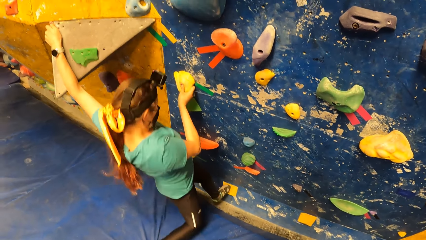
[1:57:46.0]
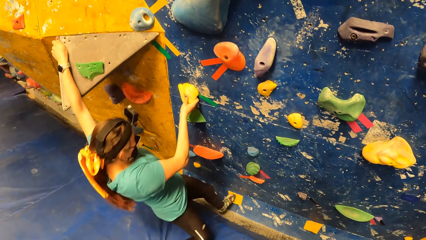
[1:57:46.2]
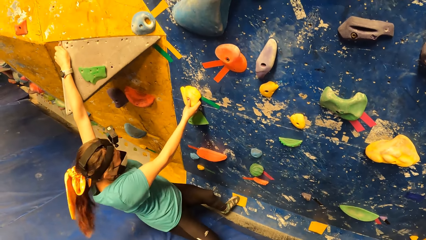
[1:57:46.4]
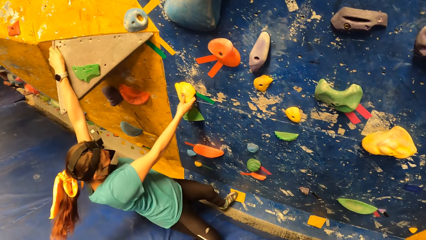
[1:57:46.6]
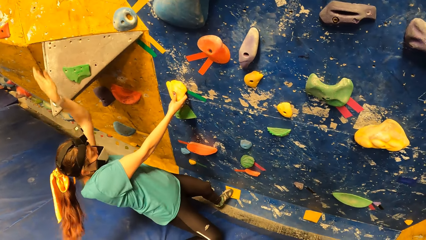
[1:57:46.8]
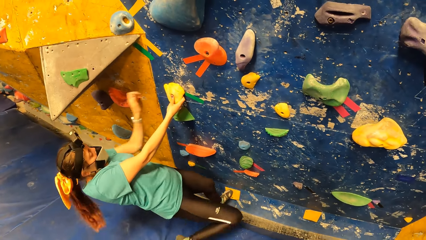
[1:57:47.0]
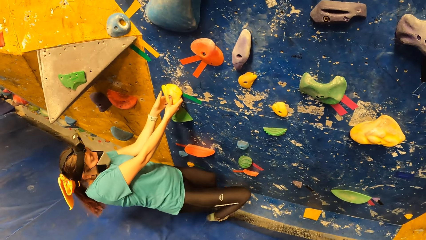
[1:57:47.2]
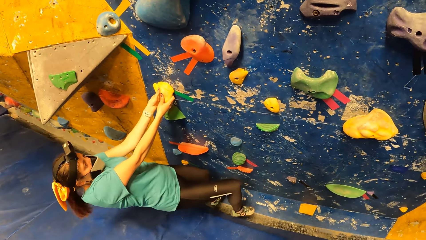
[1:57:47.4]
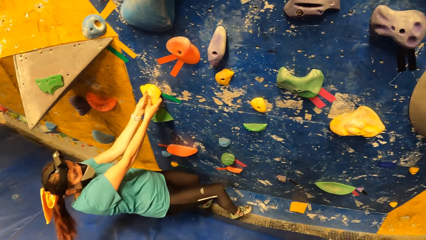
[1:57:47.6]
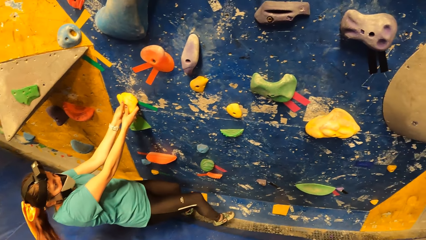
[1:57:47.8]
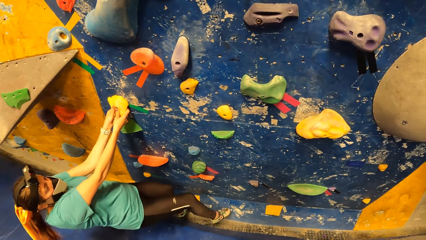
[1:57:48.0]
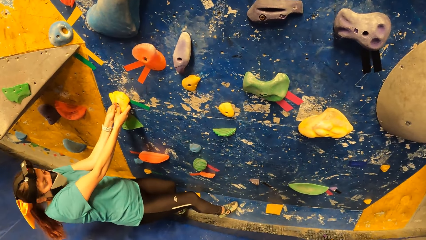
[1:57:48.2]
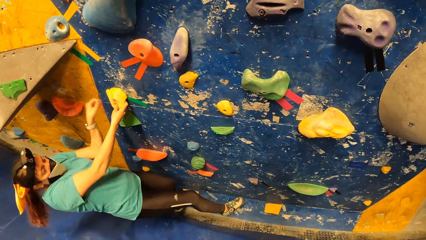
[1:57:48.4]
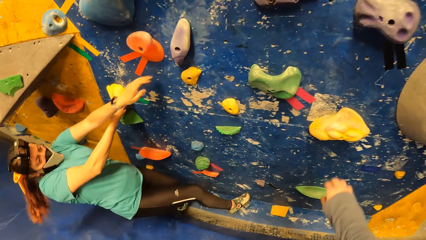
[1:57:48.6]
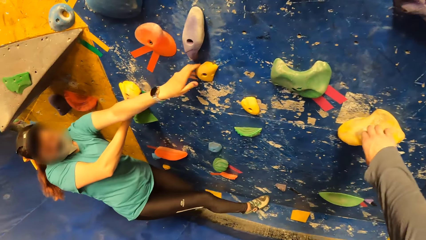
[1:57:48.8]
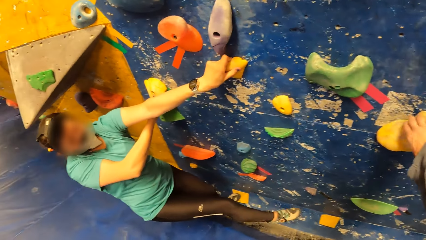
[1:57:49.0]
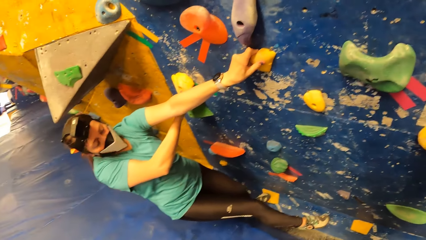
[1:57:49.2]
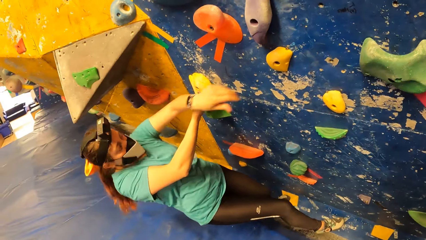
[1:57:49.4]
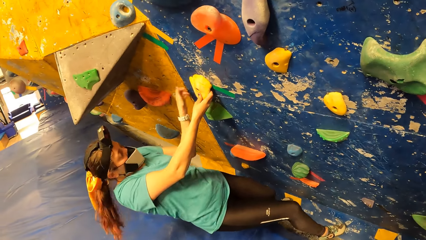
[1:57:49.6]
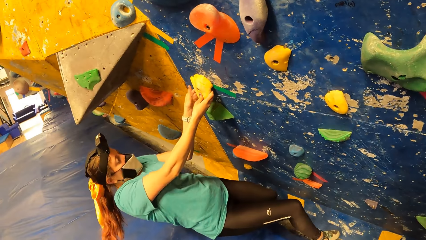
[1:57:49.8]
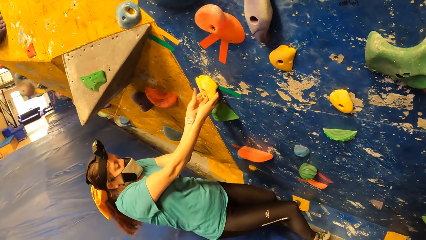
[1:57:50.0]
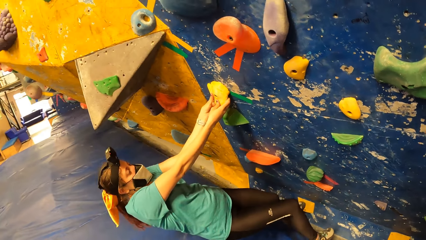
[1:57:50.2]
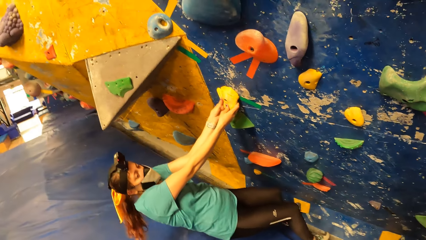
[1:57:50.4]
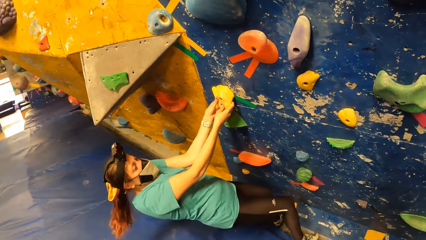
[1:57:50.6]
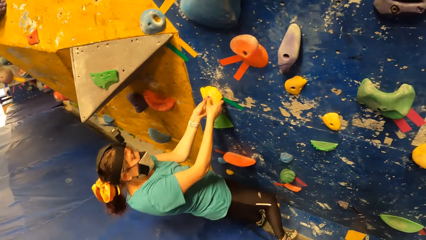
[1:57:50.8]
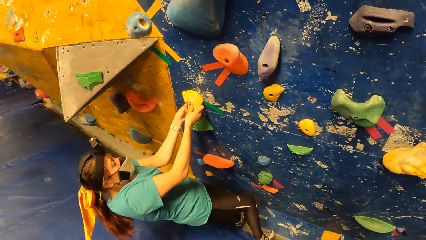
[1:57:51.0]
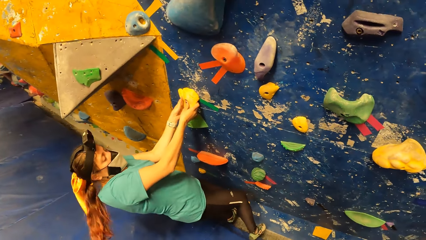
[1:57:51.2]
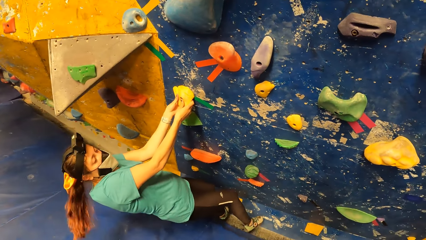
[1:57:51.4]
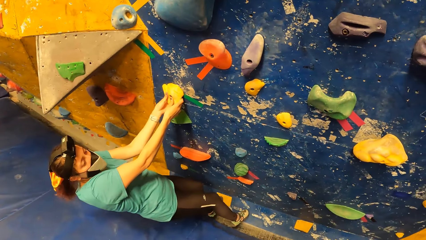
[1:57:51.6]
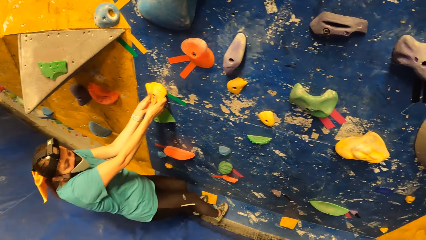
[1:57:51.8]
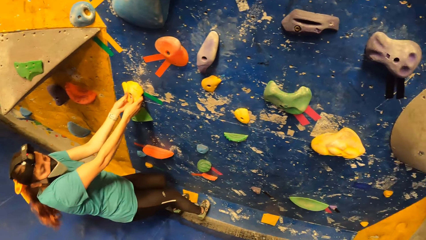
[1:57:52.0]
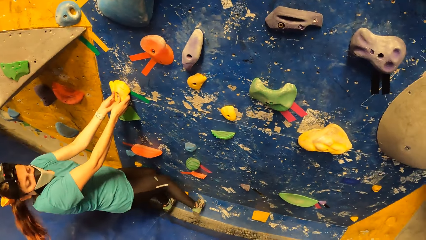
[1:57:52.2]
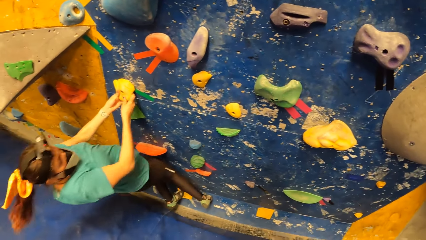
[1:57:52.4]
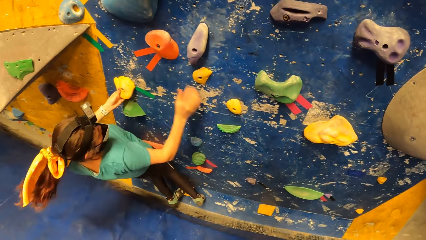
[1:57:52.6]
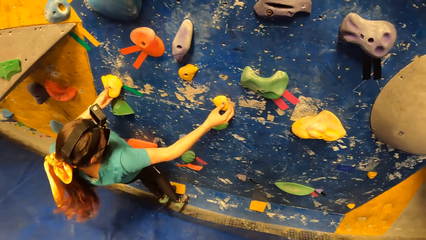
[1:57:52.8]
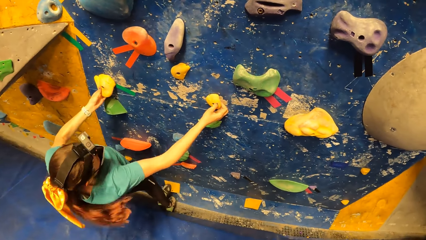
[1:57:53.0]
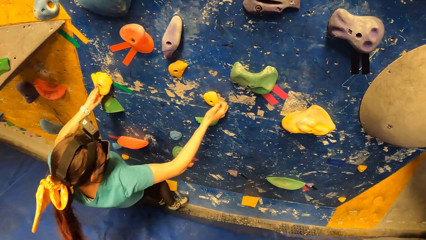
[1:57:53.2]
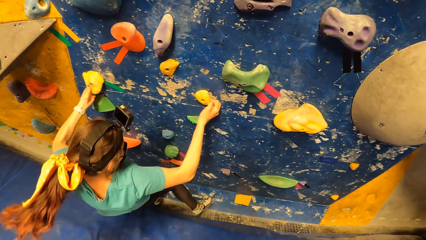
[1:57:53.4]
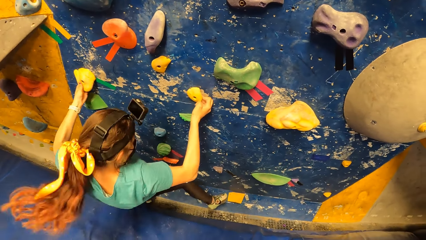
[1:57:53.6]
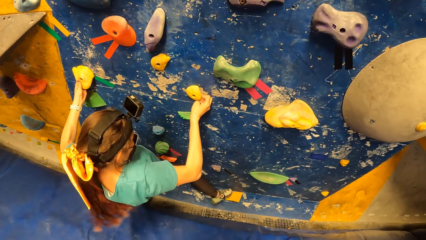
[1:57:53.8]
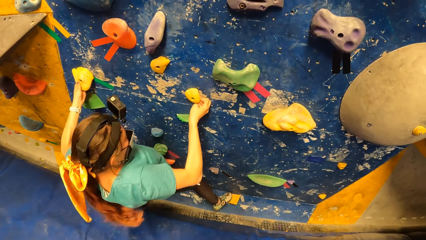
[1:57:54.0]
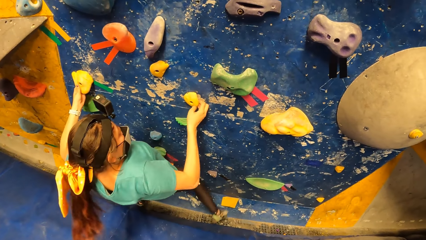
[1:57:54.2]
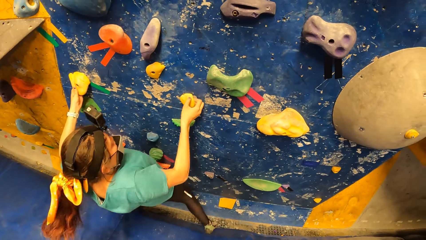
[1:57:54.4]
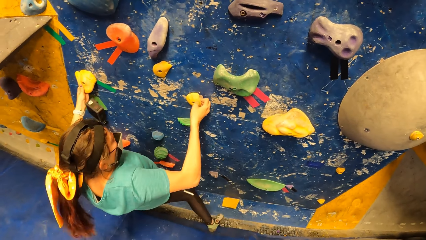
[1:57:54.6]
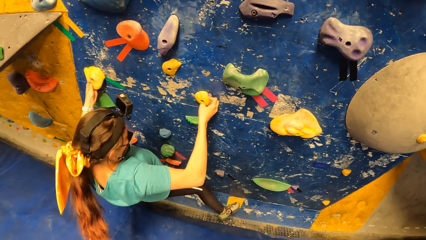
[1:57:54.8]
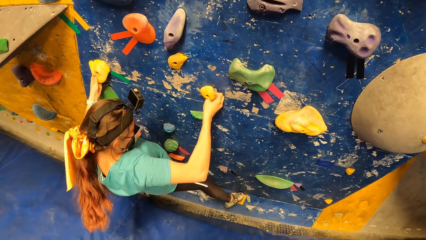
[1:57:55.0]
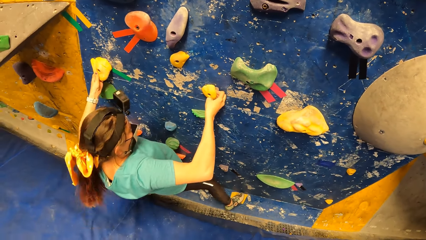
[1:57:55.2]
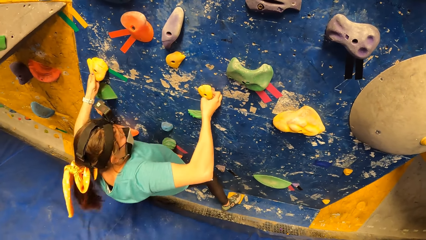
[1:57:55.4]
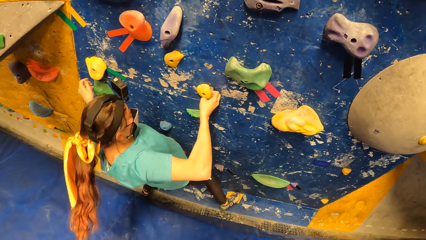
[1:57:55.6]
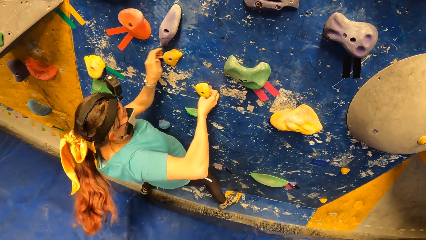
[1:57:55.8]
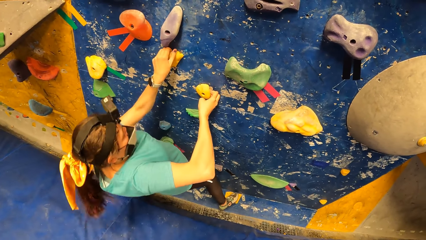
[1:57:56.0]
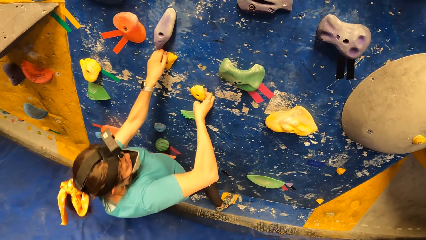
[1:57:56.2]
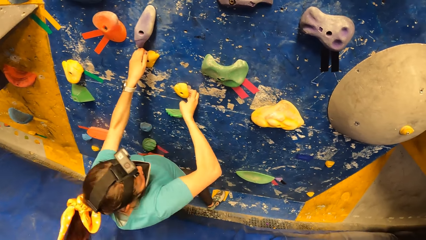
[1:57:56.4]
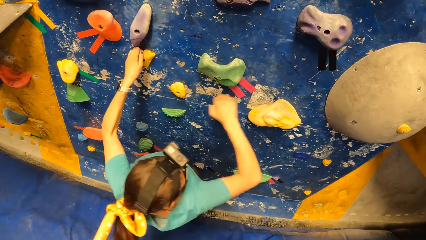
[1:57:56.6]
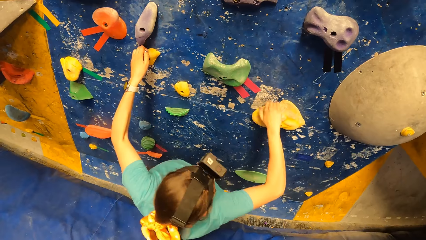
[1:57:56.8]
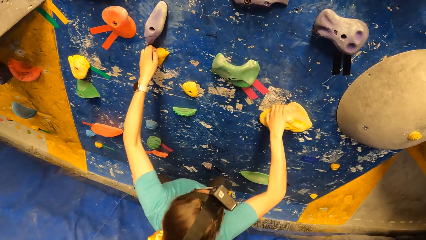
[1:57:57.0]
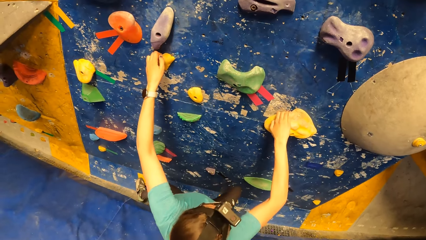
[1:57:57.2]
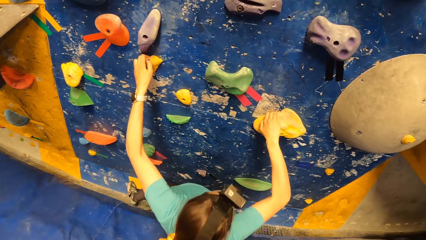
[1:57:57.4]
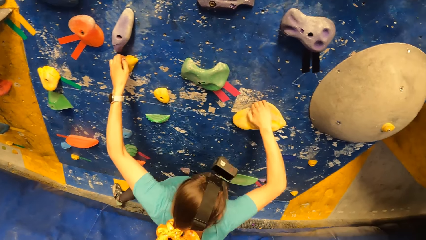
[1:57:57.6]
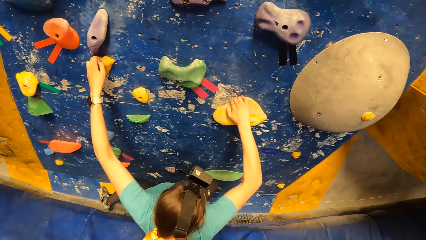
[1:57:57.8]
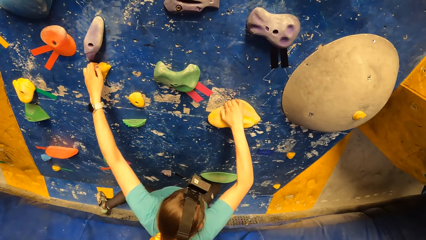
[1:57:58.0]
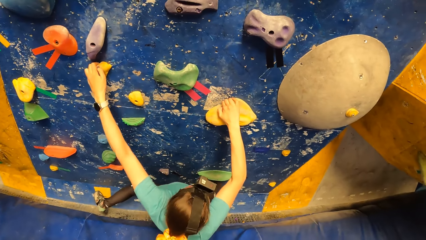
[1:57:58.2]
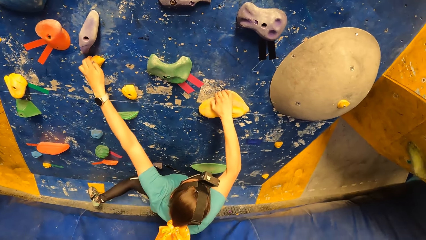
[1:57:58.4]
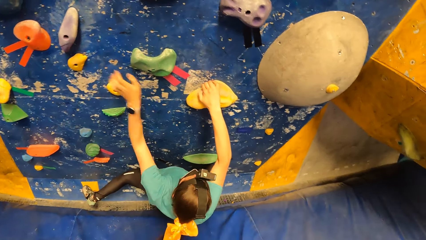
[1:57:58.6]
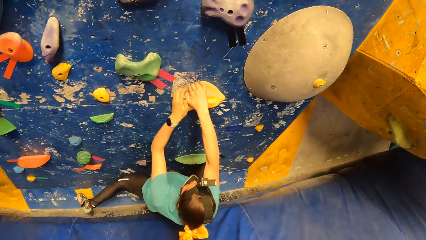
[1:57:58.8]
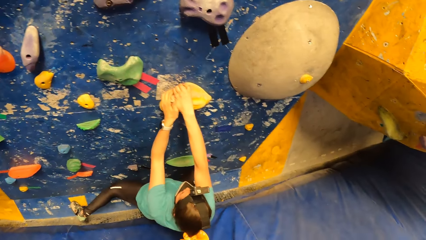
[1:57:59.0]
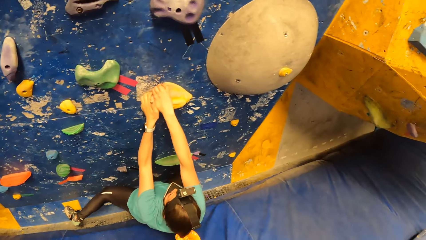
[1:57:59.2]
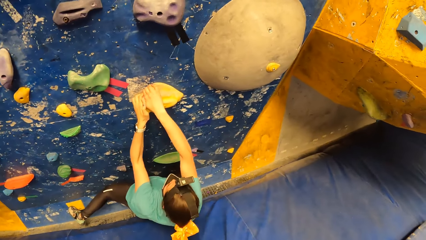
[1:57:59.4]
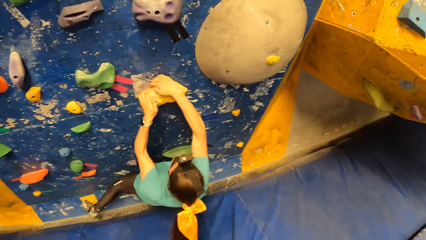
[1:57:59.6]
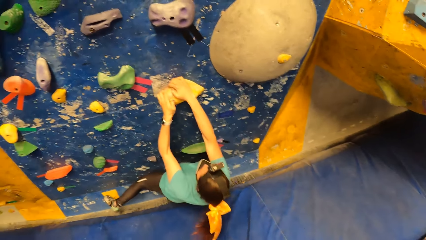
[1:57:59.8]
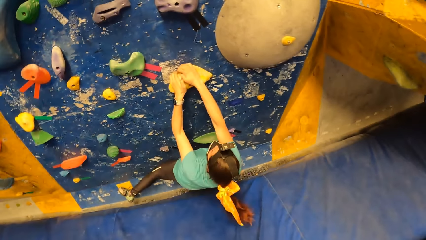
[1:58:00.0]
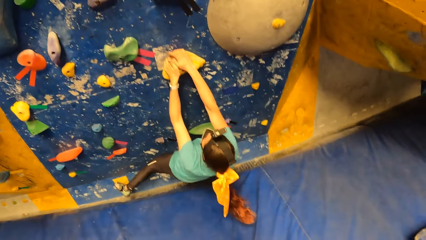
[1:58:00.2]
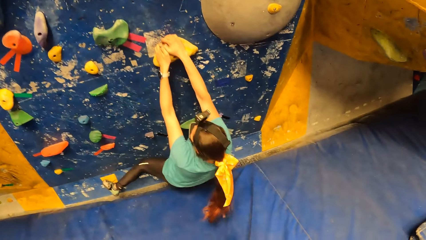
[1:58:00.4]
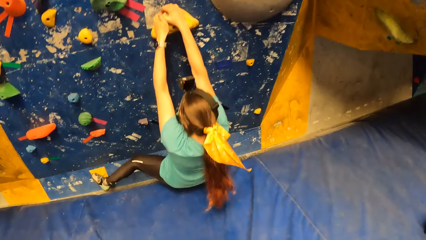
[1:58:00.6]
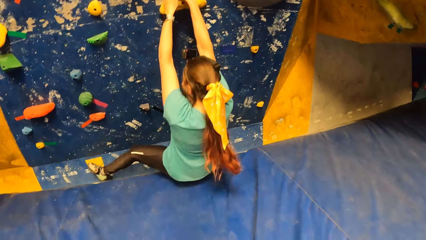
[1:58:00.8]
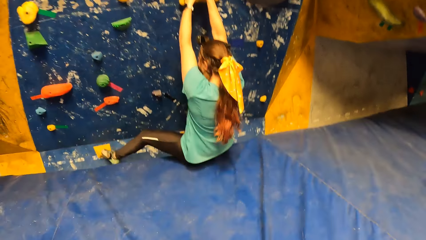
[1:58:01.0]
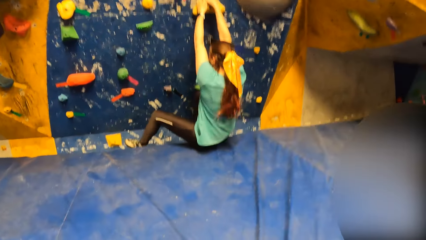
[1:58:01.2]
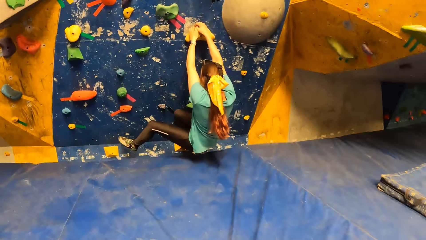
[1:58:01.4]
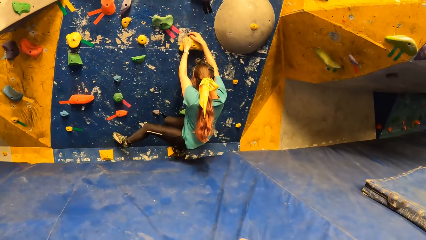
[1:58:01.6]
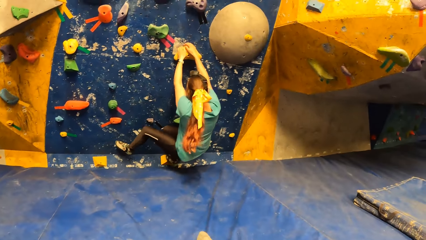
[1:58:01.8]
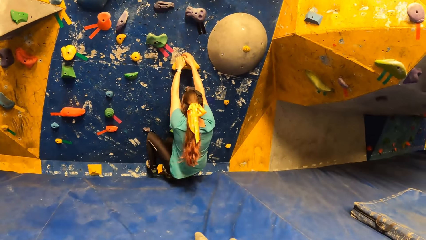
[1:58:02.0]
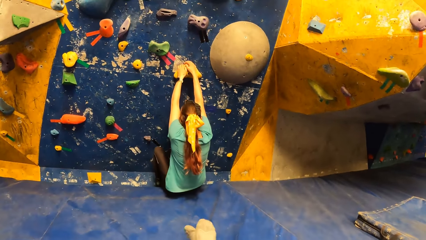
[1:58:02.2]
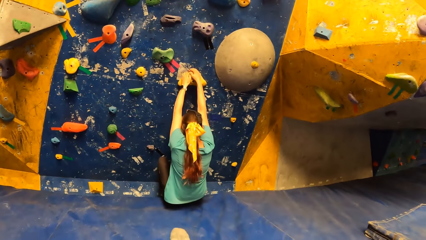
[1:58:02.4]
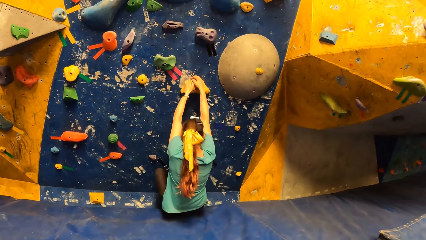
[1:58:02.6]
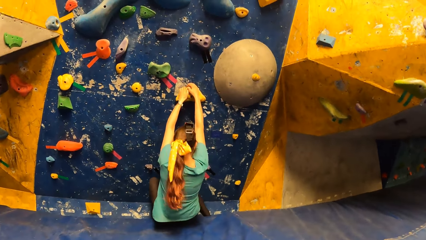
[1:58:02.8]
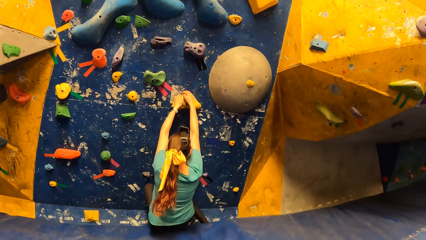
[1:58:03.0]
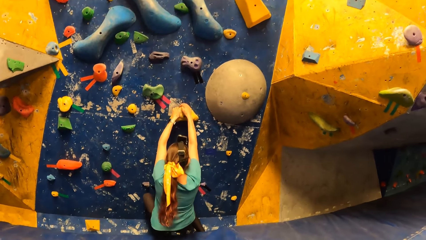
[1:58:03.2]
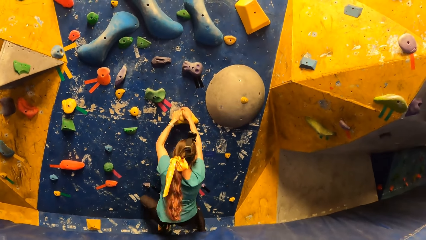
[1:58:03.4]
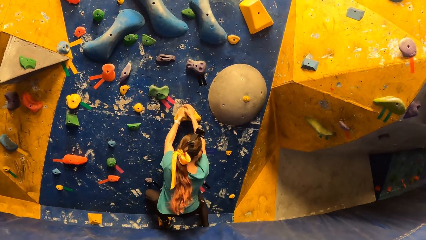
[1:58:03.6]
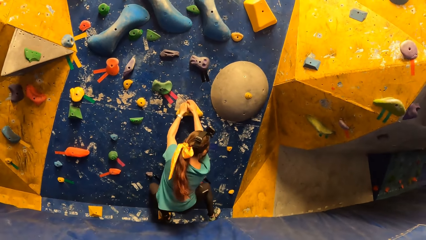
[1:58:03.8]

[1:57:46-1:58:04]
The woman places her left leg on a bouldering hold. The camera wearer holds a bouldering hold with his hands. The woman holds the bouldering hold with her left hand. The camera wearer holds the bouldering hold with his right hand. The woman holds the bouldering hold with her hands. She holds the bouldering hold with her right hand. The camera wearer looks around a room. The woman places her right leg on the bouldering hold. She places her right leg on the bouldering hold again. She climbs on a wall. She holds the bouldering hold with her left hand. She holds the bouldering hold with her right hand. She holds the bouldering hold with her hands. She places her feet on the bouldering hold.
